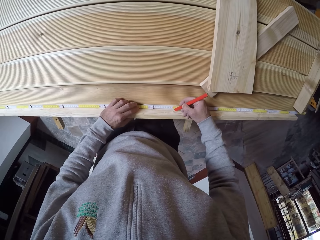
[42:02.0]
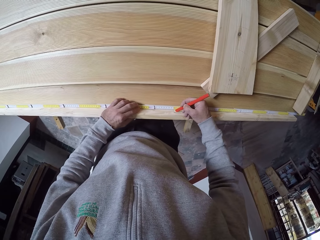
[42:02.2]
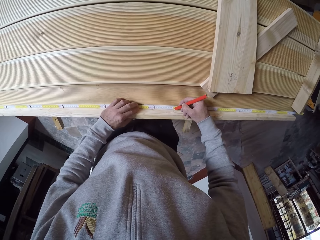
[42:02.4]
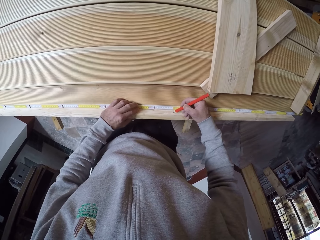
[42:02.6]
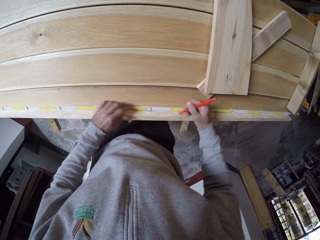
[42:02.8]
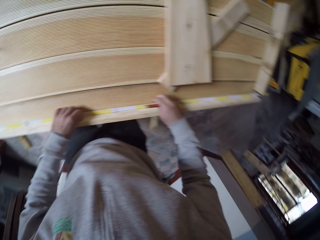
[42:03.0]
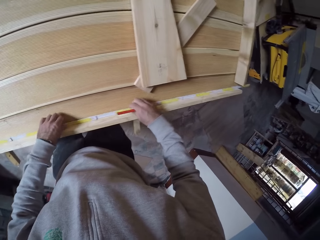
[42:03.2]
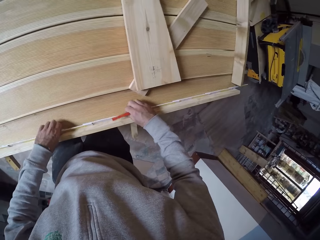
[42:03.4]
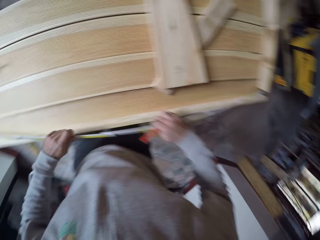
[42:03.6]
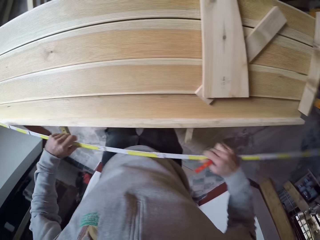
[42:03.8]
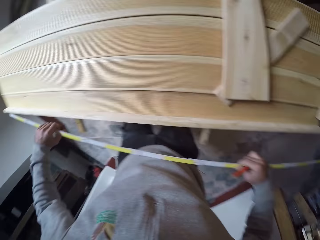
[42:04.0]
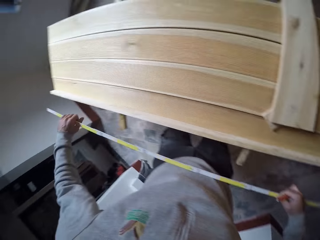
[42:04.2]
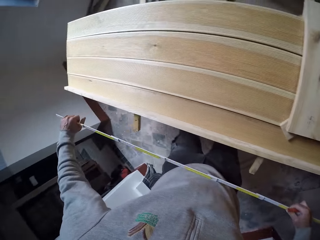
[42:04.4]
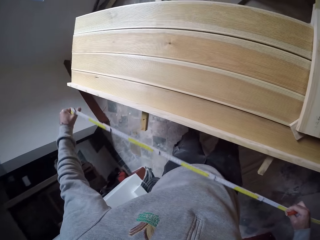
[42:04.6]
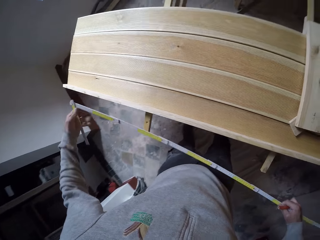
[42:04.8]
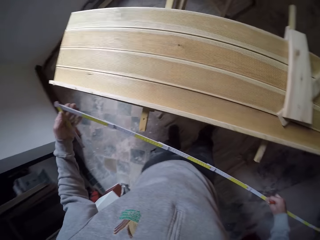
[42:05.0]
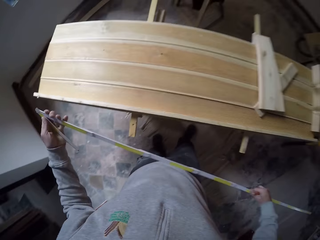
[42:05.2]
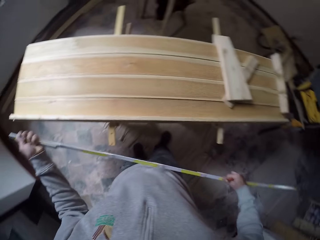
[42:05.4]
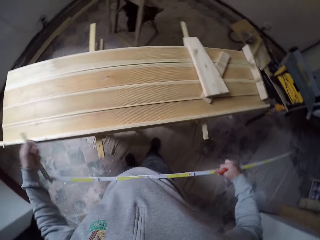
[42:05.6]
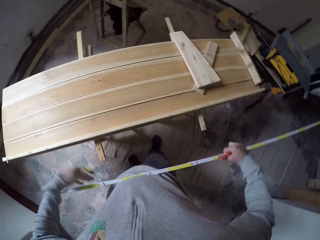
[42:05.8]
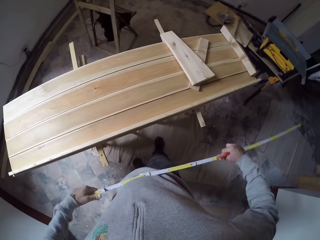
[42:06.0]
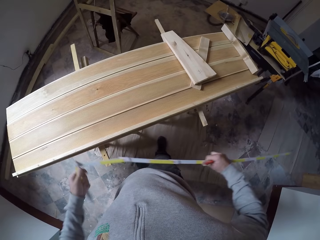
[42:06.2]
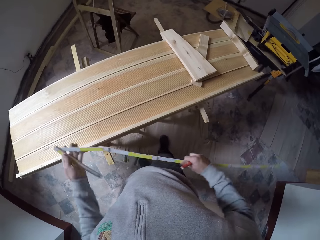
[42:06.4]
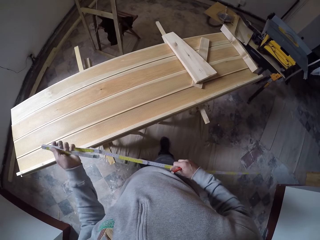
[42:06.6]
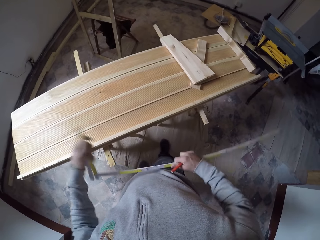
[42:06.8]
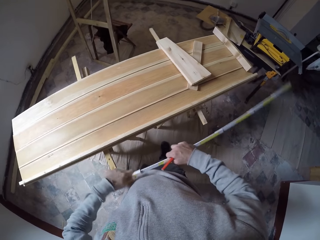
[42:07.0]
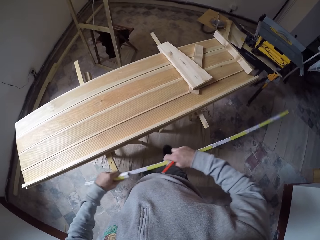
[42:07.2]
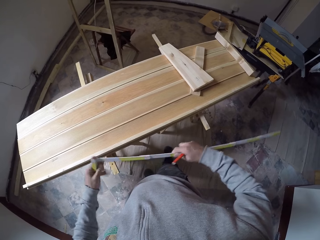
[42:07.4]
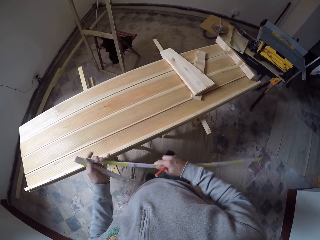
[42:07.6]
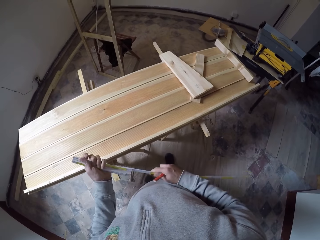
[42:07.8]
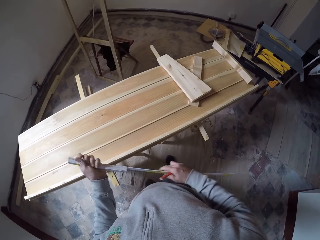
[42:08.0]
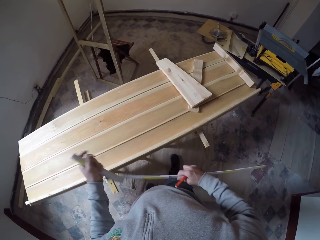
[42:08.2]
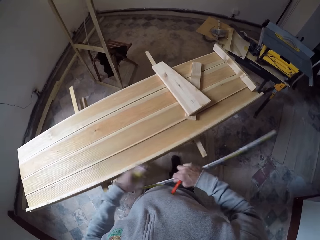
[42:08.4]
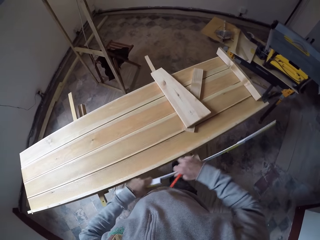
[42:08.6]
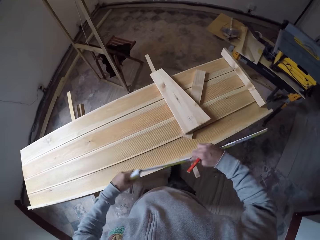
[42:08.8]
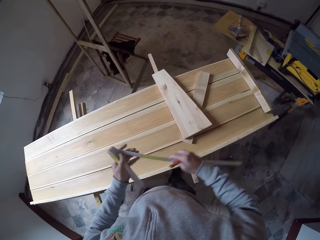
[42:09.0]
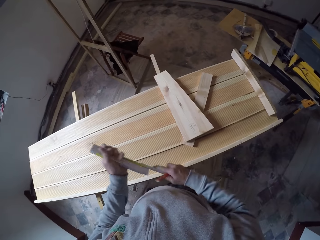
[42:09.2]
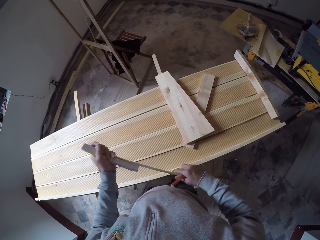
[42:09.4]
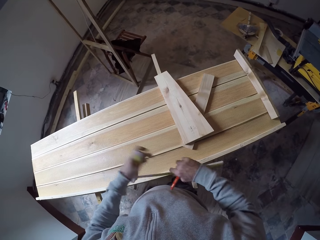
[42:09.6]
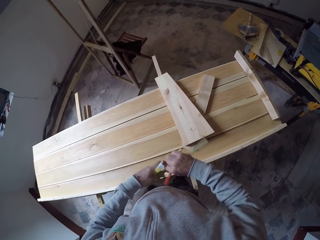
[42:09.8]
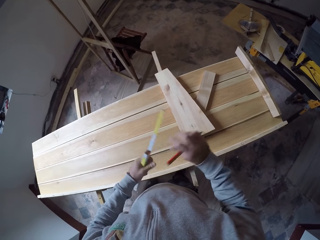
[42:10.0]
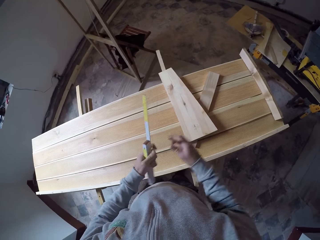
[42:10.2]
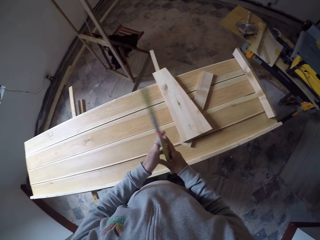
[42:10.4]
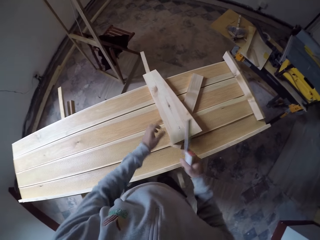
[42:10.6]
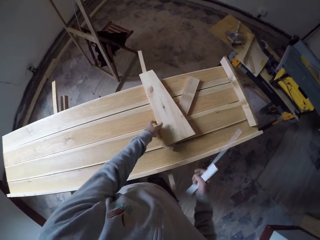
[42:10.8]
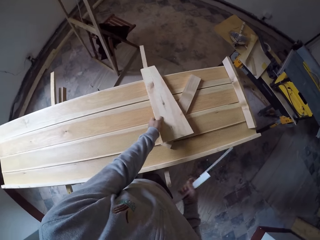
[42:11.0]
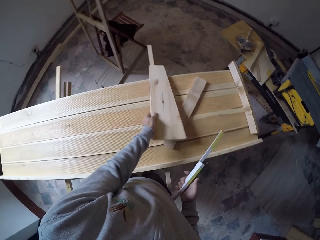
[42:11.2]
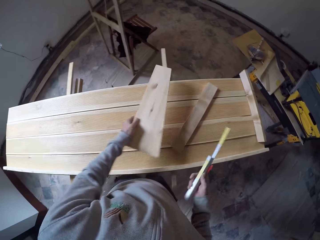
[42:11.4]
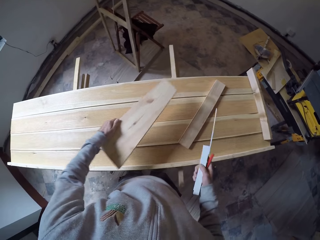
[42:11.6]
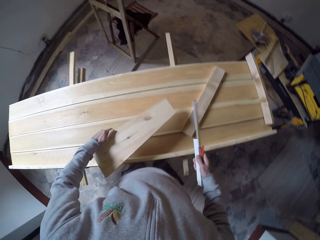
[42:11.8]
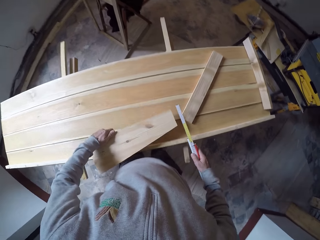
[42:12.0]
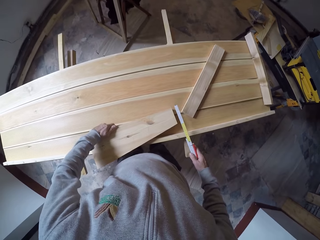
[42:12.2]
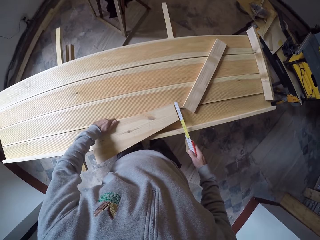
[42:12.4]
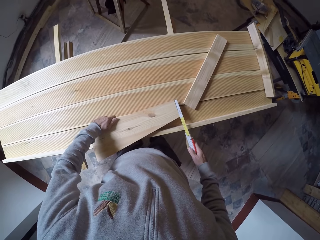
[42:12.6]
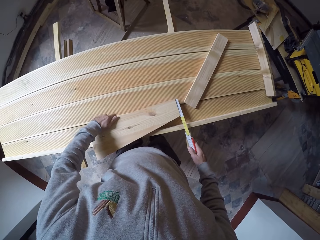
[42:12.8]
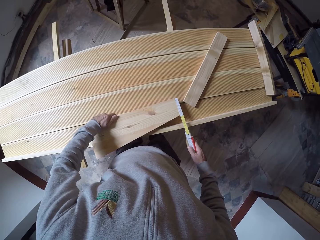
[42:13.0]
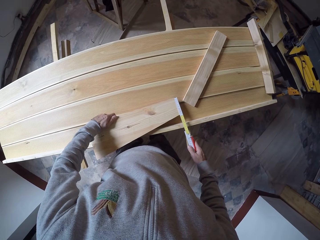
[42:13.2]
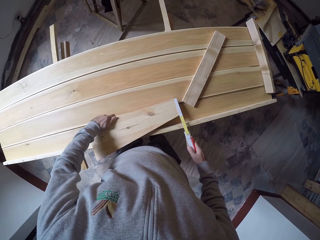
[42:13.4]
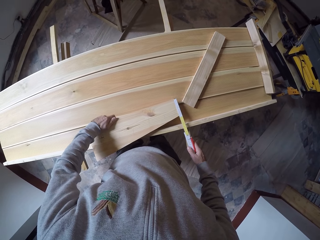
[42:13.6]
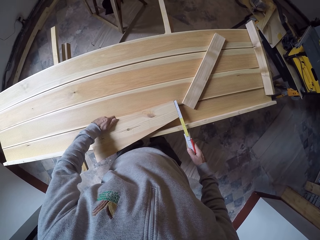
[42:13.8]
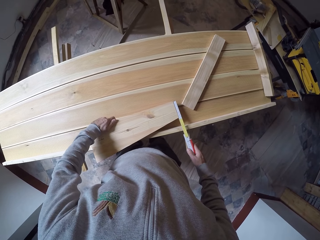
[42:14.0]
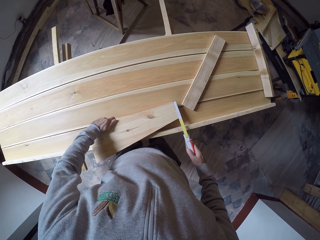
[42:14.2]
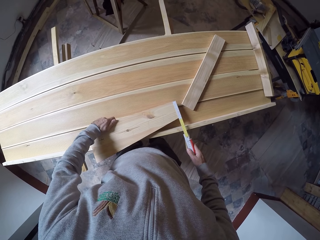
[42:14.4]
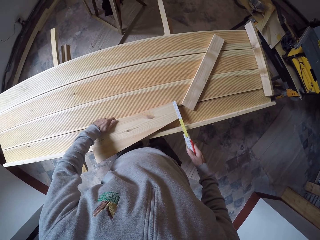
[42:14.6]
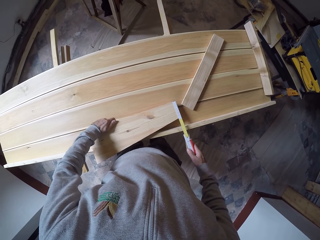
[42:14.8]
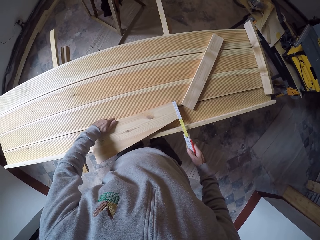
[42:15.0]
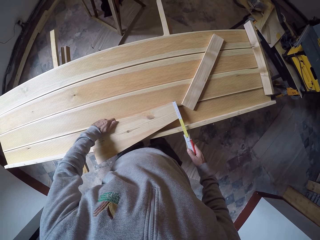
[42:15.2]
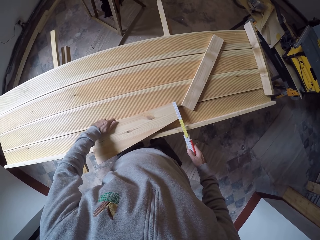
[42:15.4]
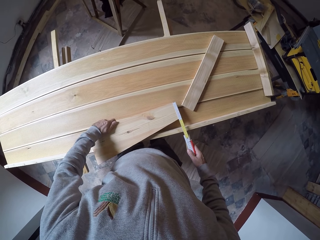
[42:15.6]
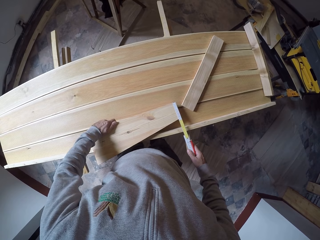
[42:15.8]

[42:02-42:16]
The camera wearer picks up a tape measure and folds the tape measure. They pick up a wood. They measure a smaller wood. They look around.

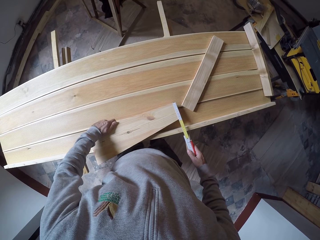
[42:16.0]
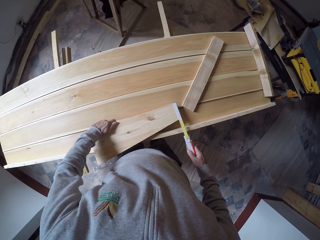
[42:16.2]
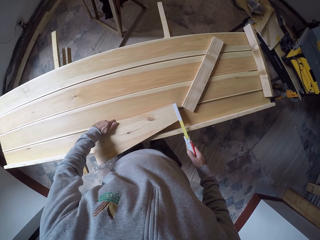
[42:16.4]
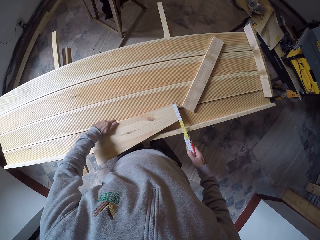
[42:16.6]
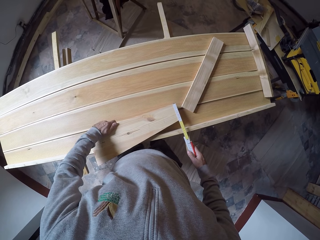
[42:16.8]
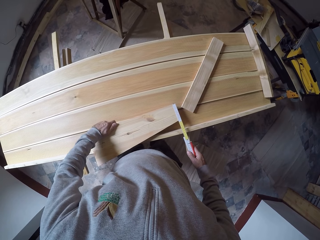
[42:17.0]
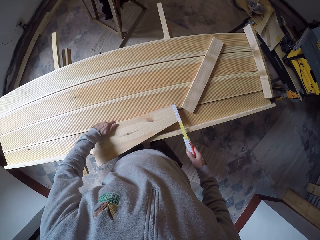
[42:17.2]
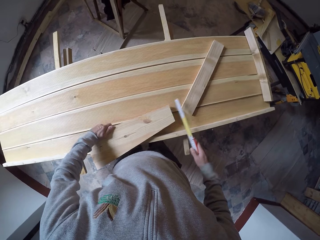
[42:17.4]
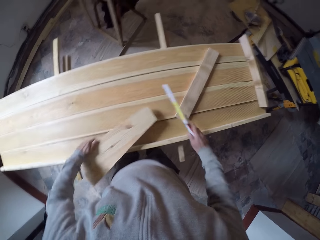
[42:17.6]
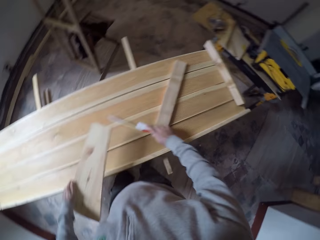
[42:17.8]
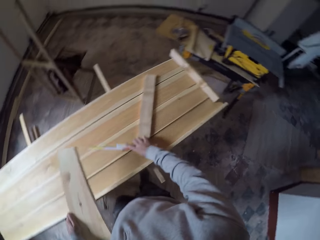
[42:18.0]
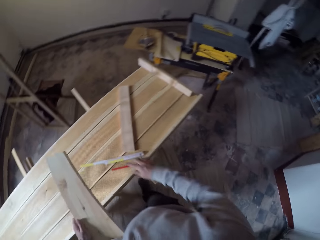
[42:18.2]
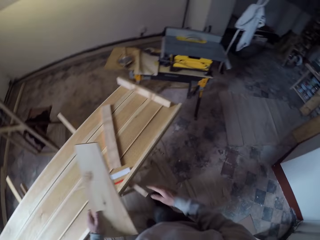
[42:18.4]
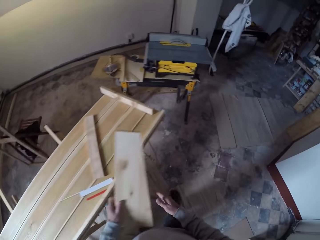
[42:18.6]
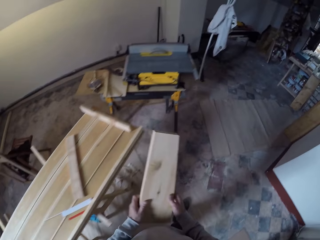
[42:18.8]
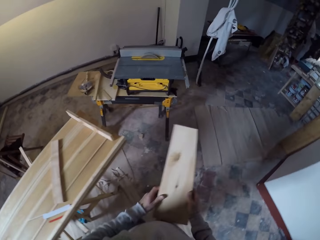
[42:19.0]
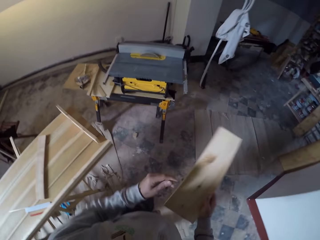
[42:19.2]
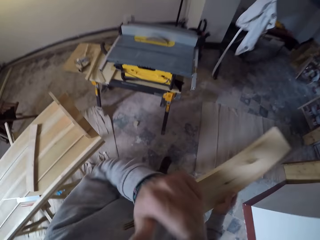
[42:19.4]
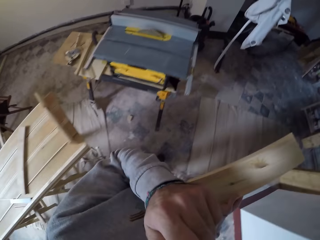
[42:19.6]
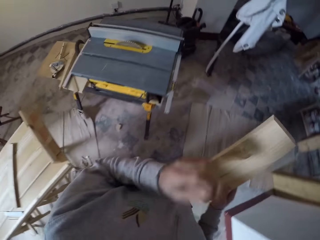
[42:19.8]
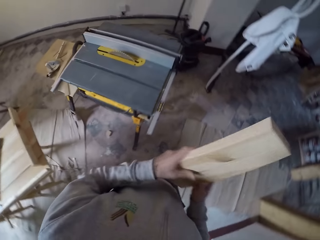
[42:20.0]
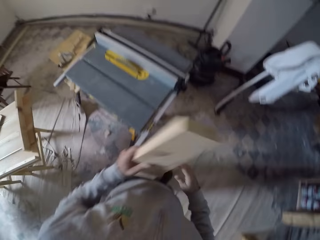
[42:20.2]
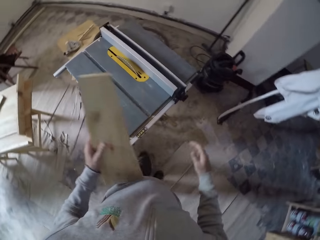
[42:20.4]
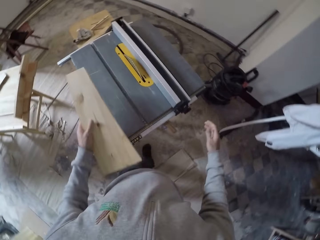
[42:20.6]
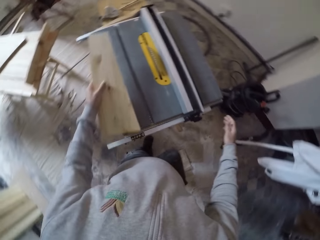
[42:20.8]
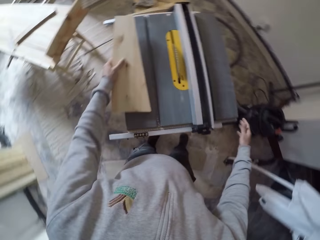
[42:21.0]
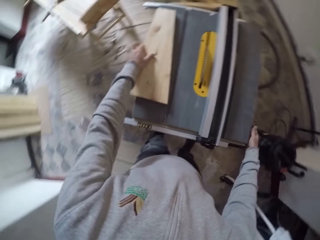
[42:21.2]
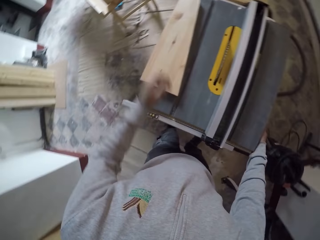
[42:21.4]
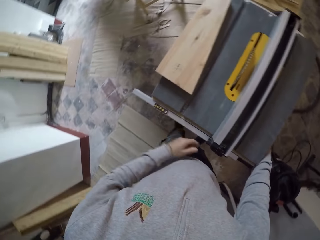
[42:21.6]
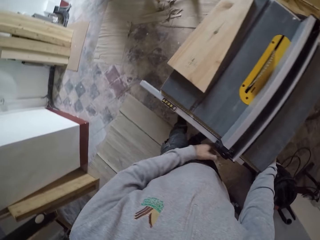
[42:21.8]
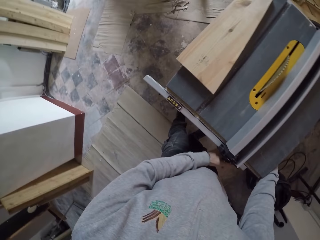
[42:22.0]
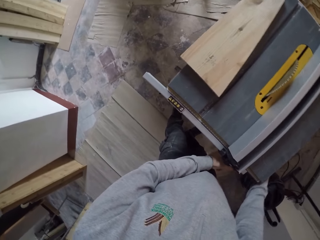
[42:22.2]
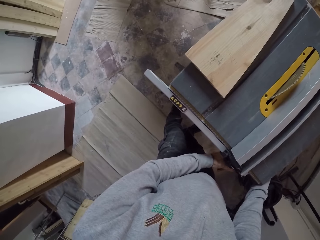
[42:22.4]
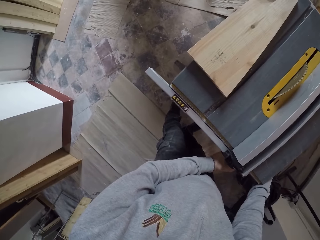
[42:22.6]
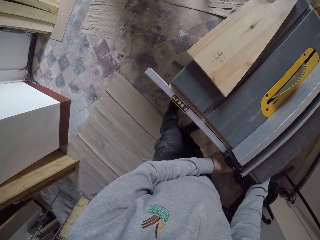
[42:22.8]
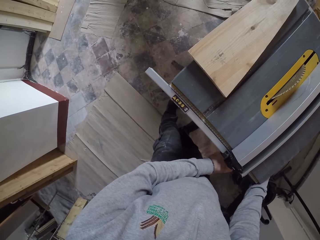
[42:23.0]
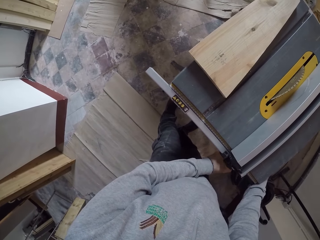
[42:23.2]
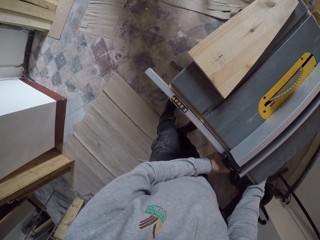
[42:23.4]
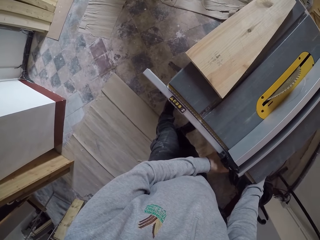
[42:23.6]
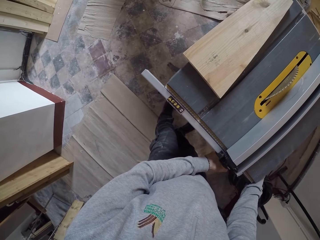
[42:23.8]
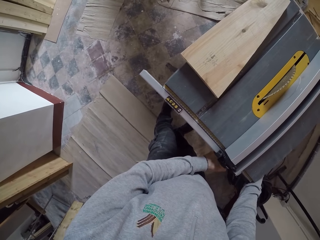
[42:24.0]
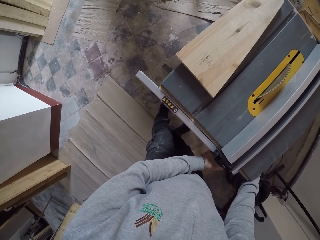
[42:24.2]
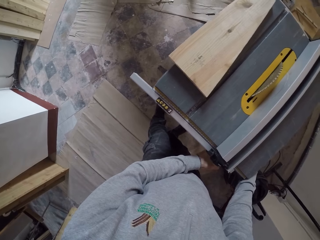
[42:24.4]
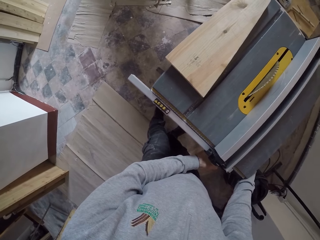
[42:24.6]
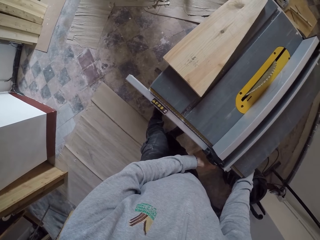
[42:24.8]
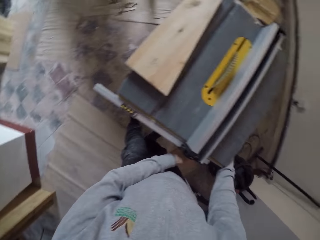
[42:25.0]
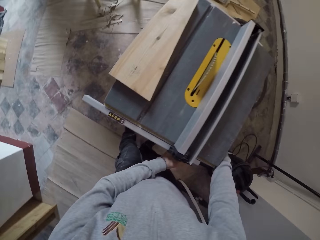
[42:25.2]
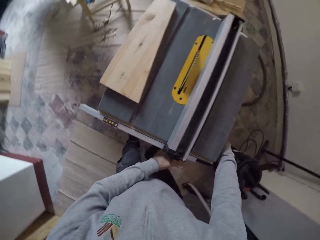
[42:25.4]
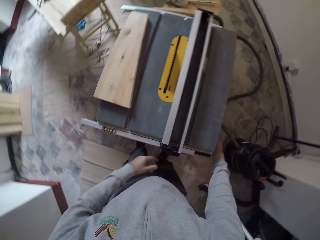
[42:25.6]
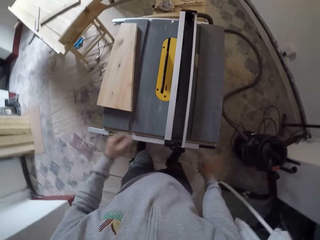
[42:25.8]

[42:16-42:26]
The camera wearer puts a tape measure on the table and puts a pen on the table. They walk with the wood. They put the wood on the table saw. They touch cables of the table saw.
